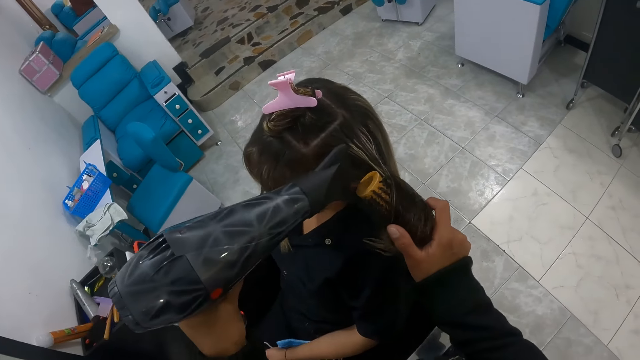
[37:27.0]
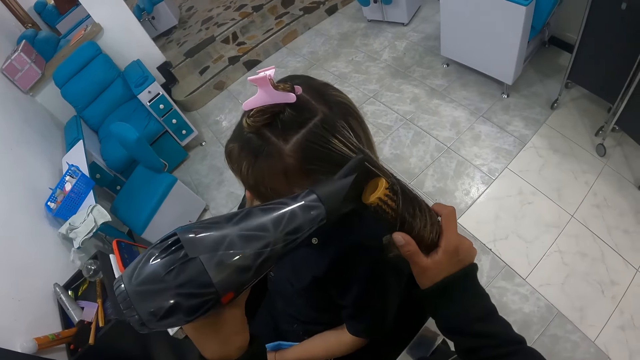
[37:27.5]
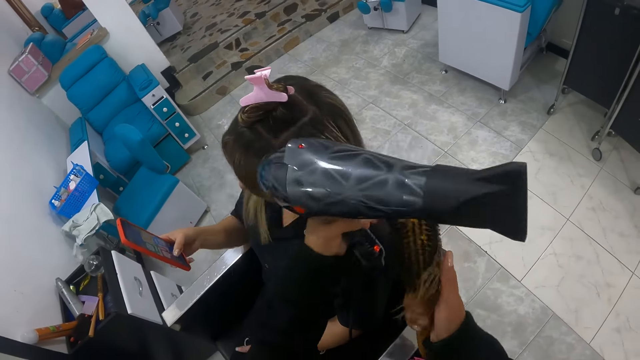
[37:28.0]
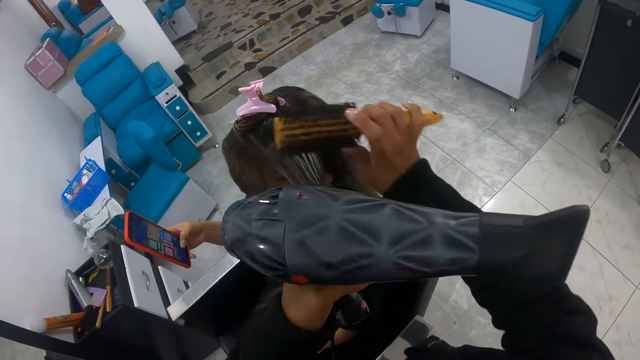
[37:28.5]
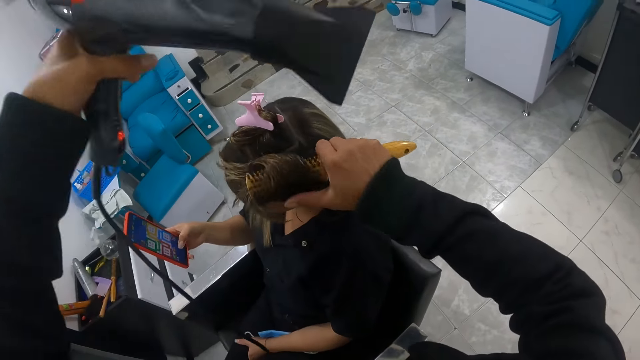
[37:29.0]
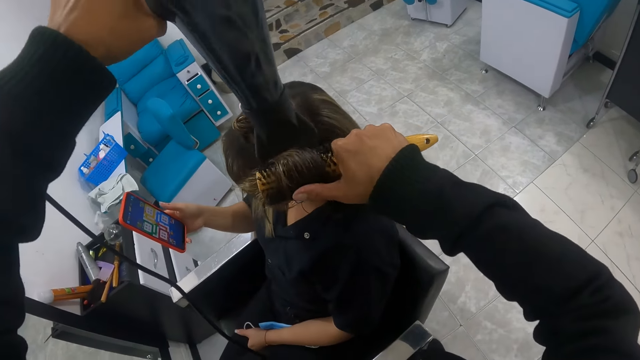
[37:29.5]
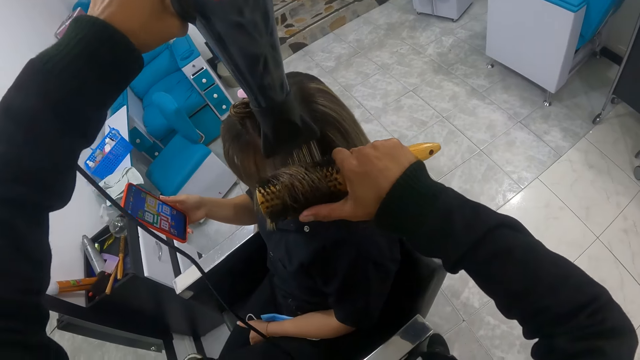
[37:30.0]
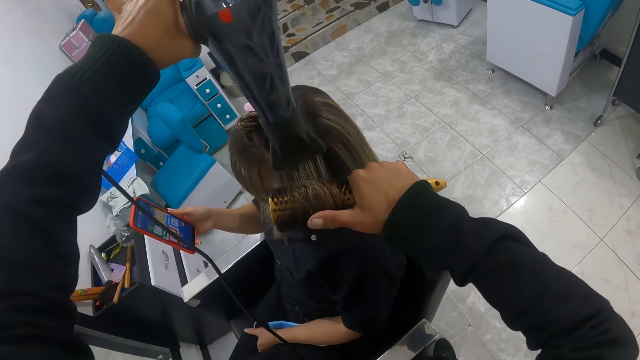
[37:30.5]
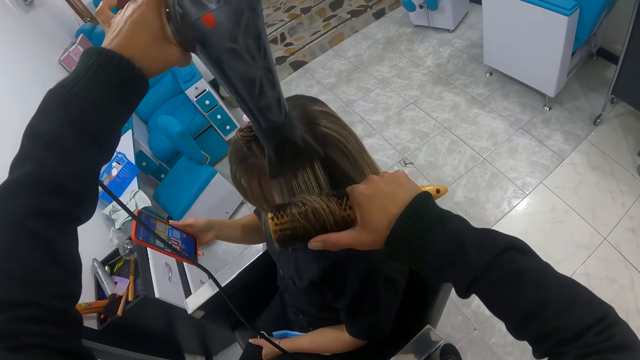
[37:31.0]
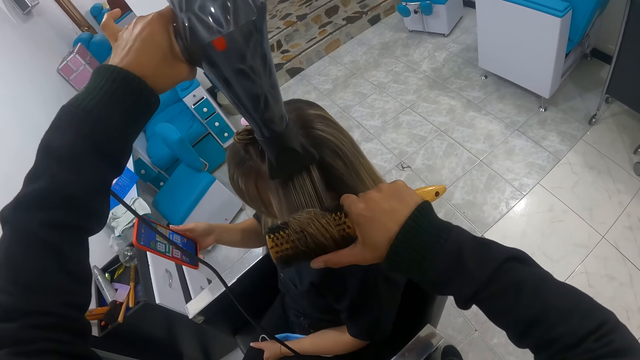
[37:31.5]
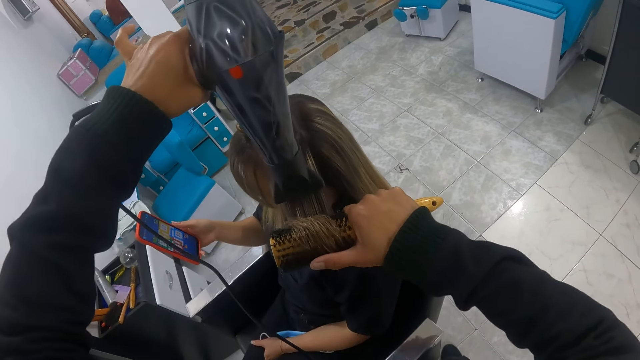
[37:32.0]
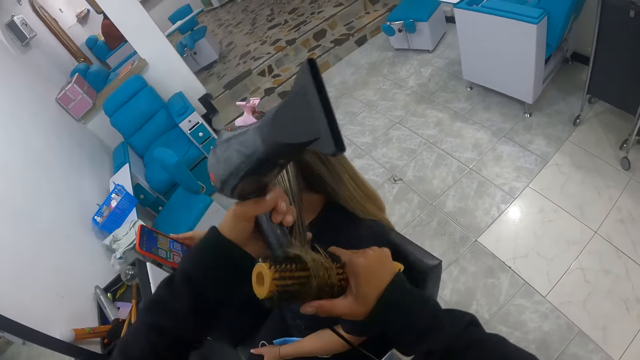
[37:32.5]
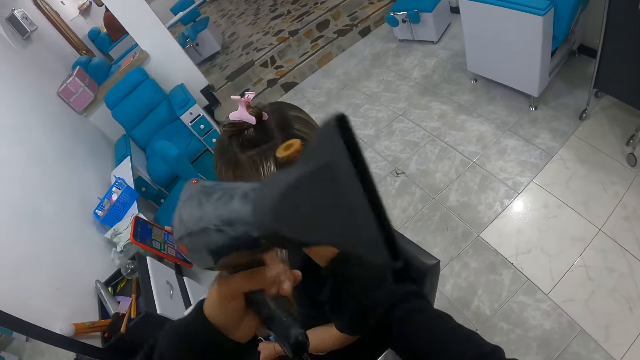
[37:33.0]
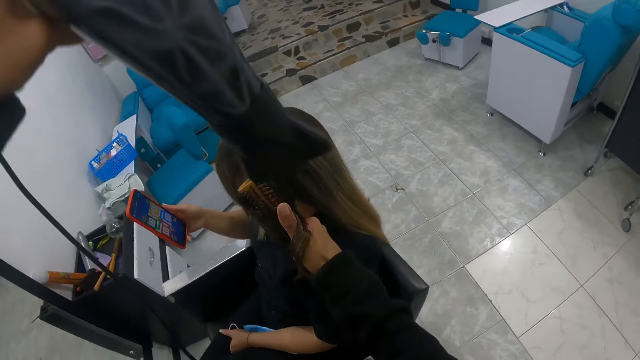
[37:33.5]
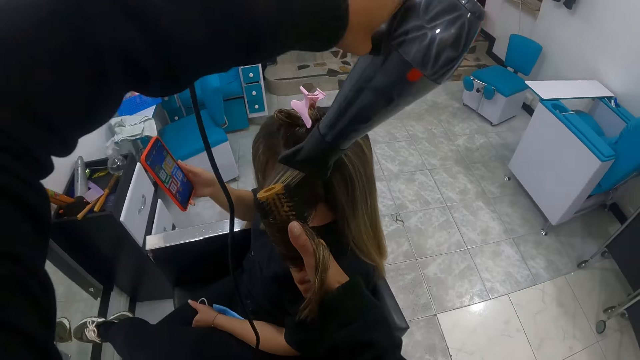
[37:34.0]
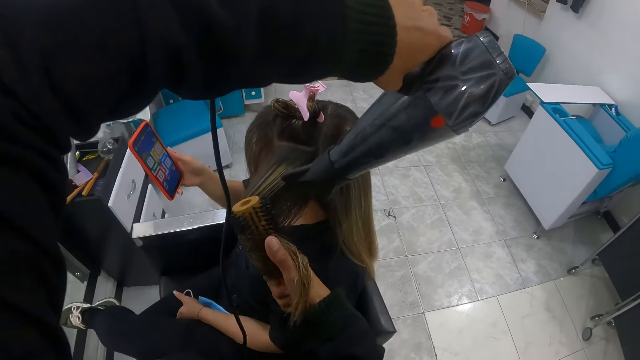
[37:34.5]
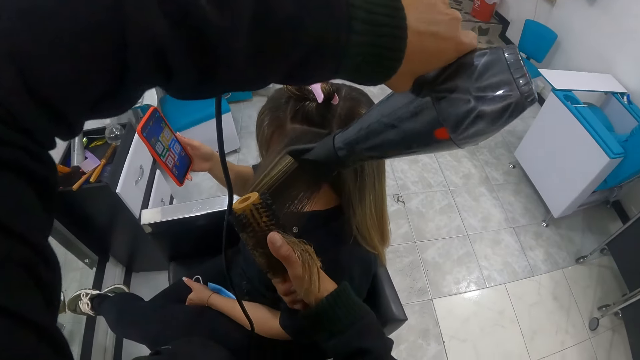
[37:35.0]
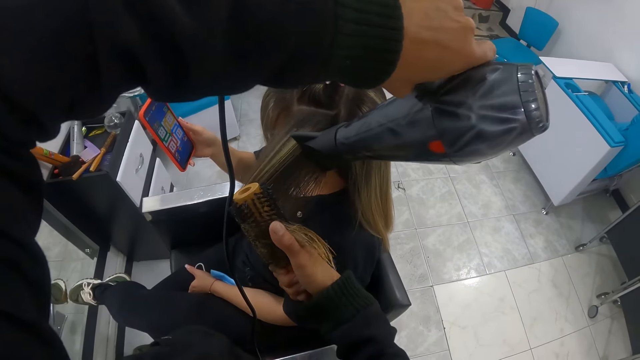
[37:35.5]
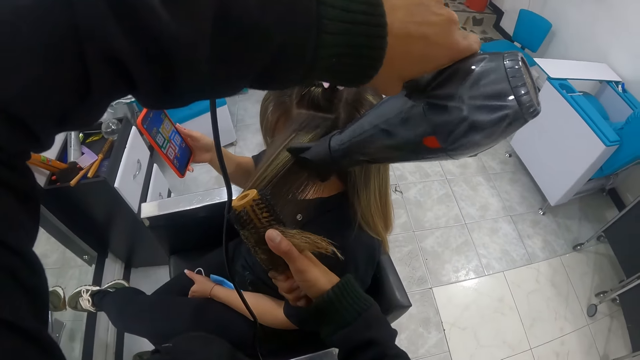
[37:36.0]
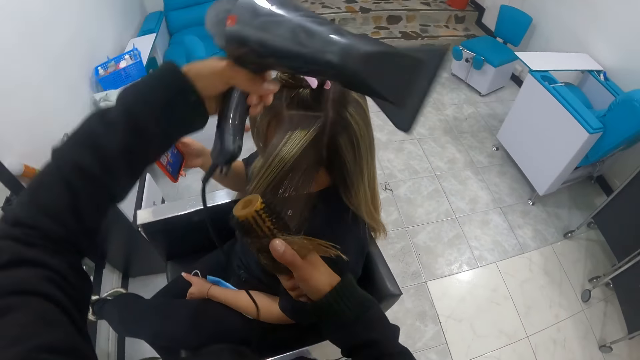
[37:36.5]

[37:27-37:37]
The camera wearer twists hair around the straightener in her right hand. She blows the hair with the blow dry machine. The woman operates the phone with her right hand. The camera wearer removes the blow dry machine from the hair with her left hand. She holds the hair with her left hand. She twists the hair straightener around the hair with her right hand. She blows the hair using the blow dry machine in her left hand. She holds the hair with her left hand. She holds the hair with the hair straightener in her right hand. She blows the hair using the blow dry machine in her left hand.

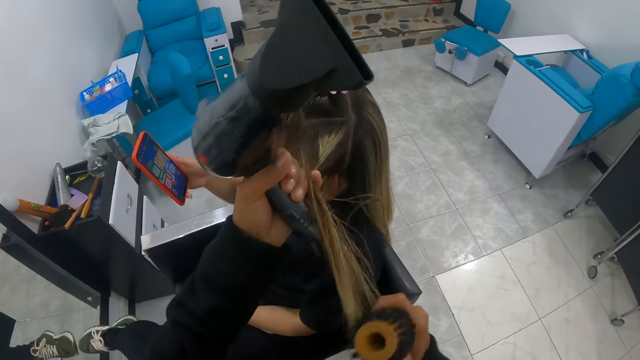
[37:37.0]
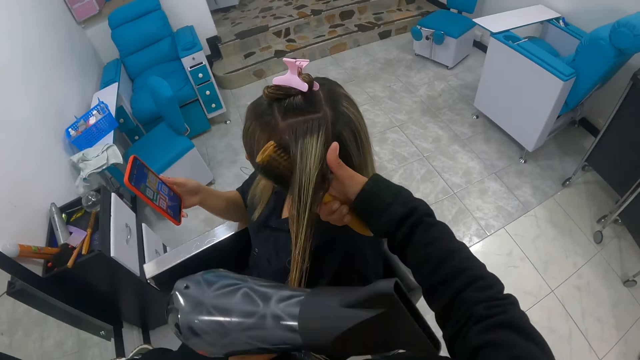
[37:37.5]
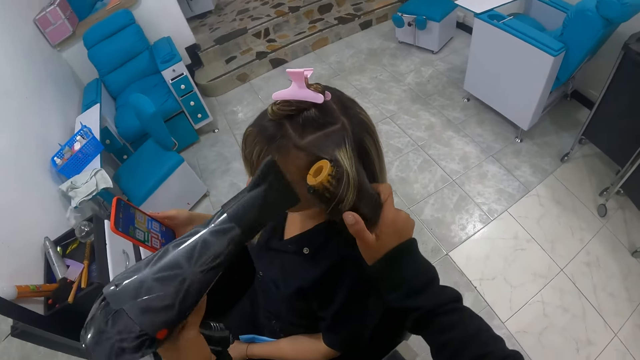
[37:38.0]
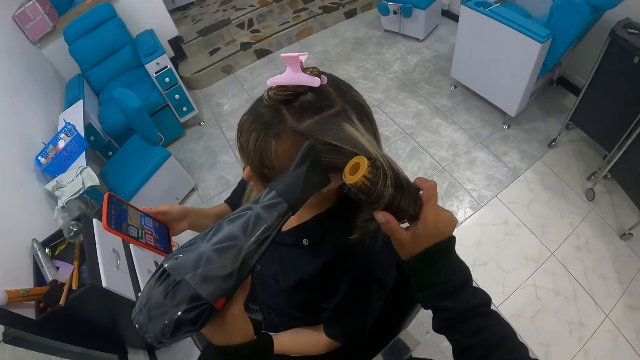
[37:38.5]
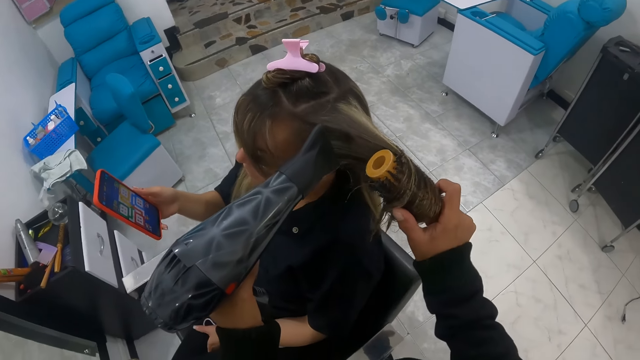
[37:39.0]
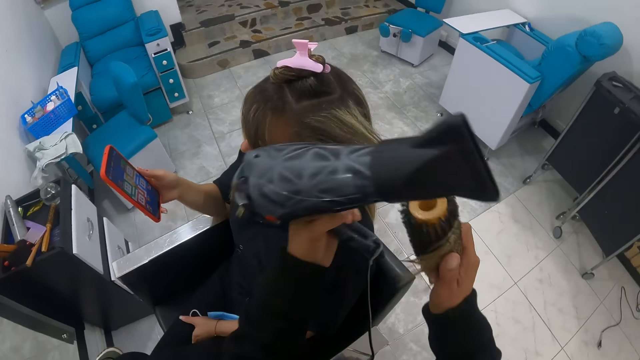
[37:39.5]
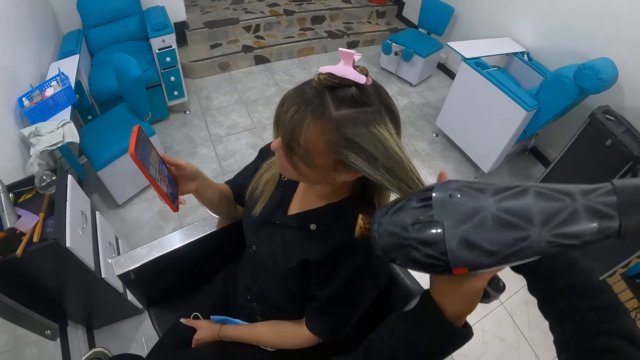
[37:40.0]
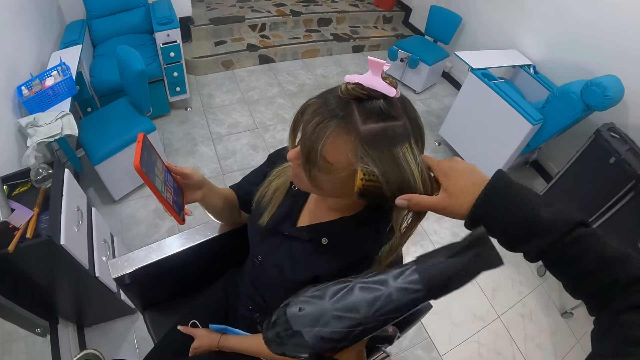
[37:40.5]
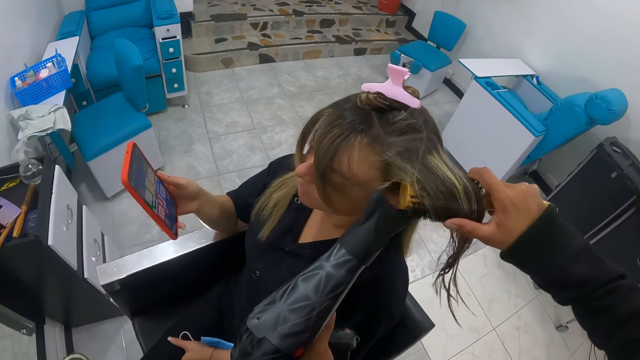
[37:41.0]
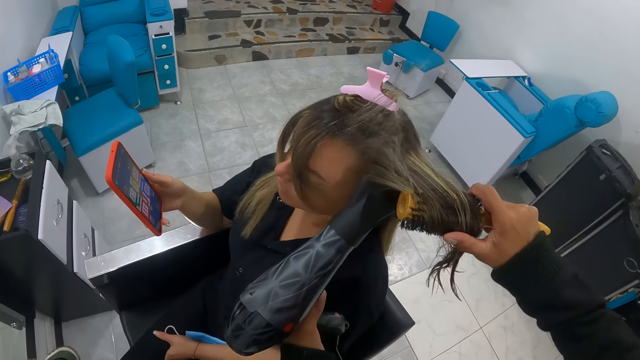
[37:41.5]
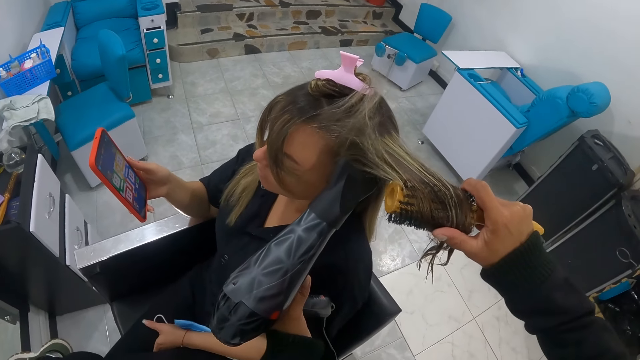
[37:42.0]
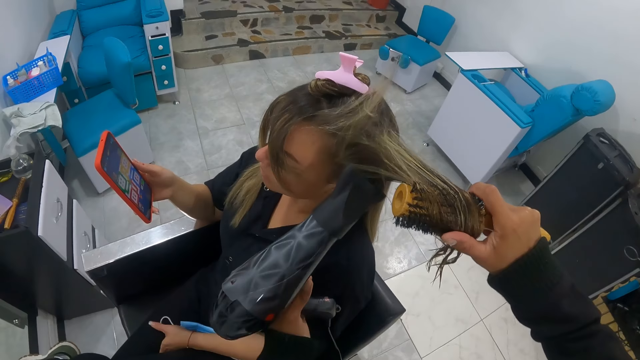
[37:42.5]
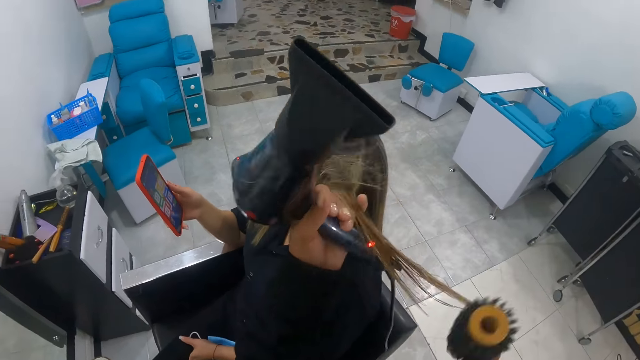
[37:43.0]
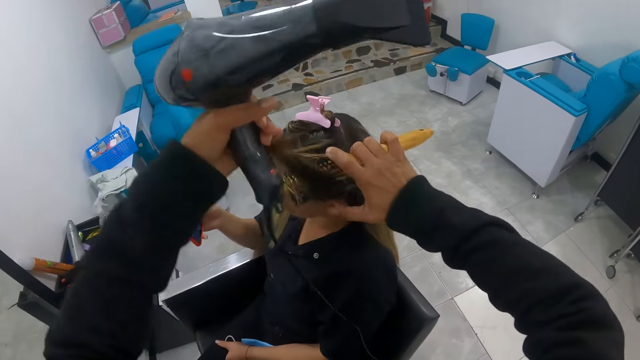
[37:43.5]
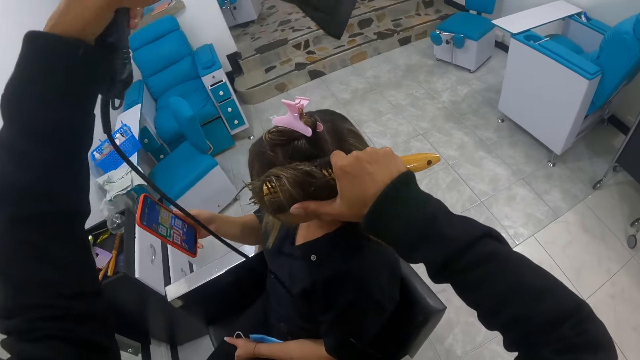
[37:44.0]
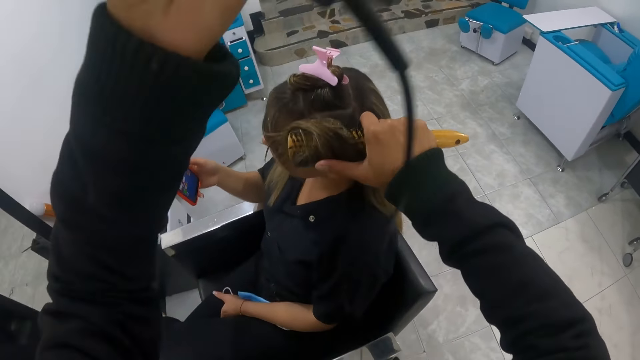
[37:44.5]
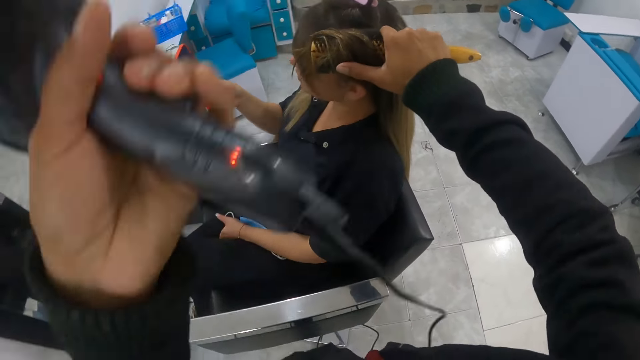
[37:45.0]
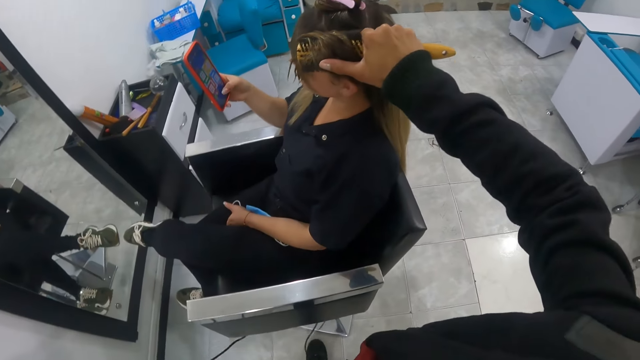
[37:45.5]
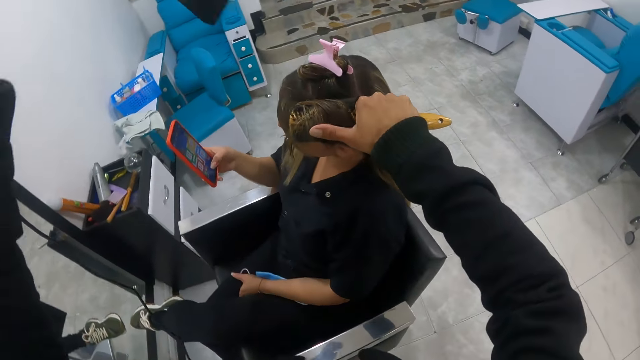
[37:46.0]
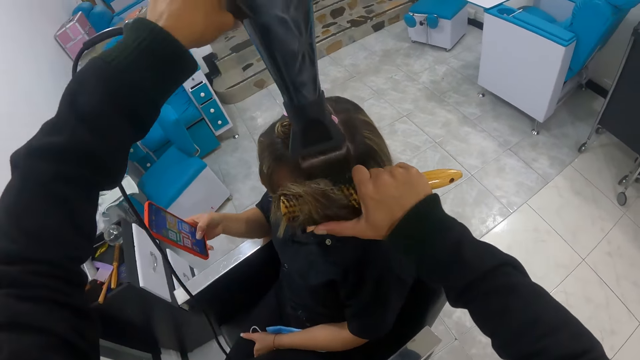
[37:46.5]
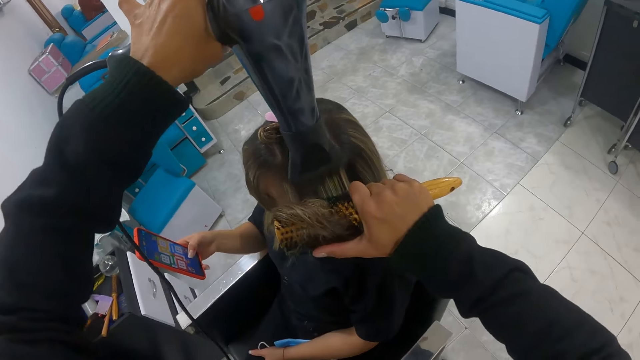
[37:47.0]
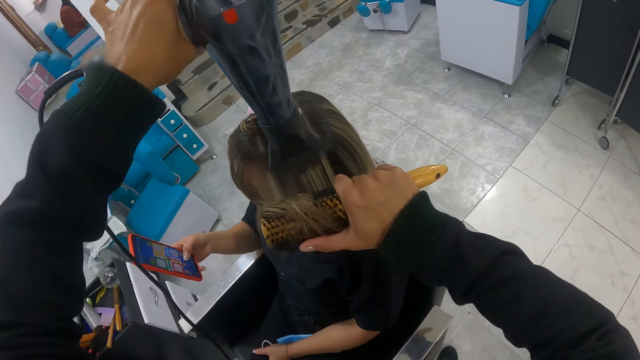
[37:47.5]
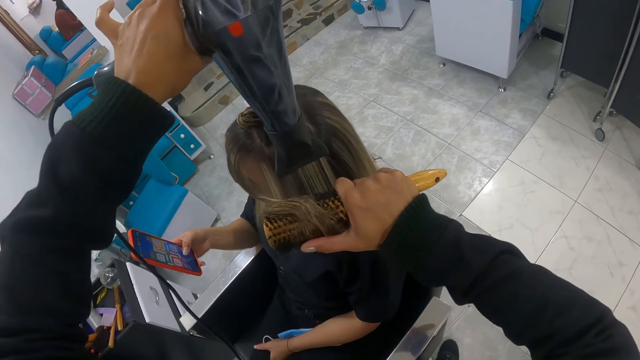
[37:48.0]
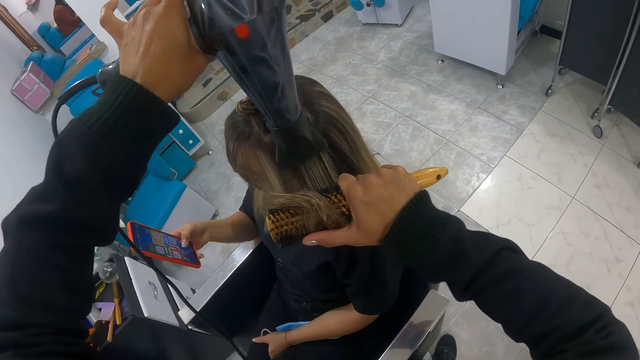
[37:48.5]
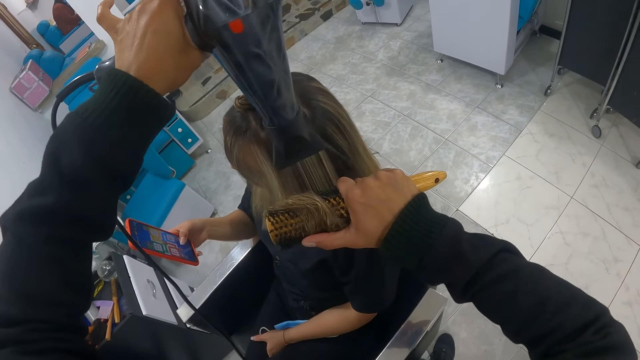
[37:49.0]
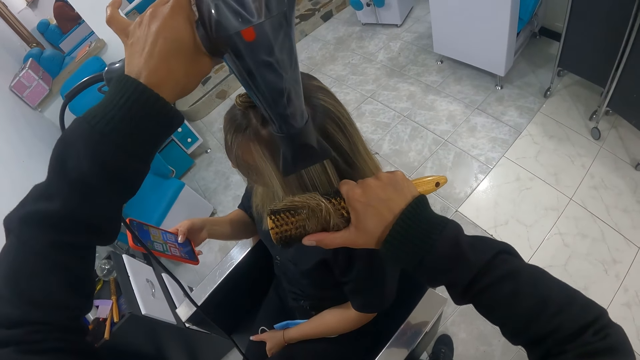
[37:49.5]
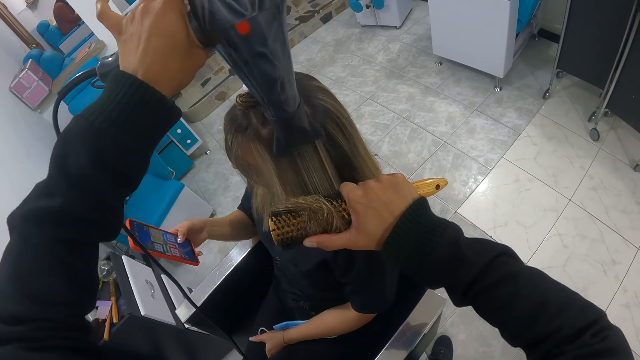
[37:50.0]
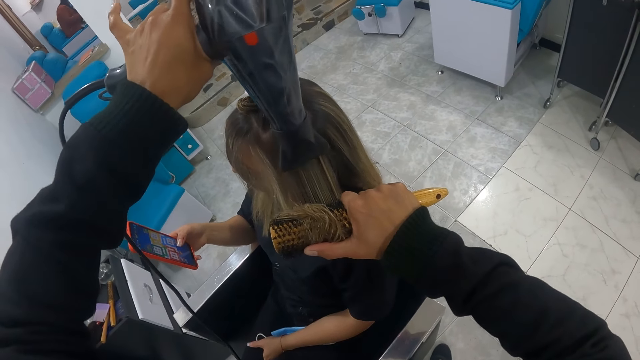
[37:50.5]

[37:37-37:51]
The camera wearer removes the blow dry machine from the hair with her left hand. She pulls the hair with her left hand. She twists the hair with a hair straightener in her right hand. She blows the hair with the blow dry machine in her left hand. She straightens the hair with her right hand. She blows the hair with the blow dry machine in her left hand. She holds the hair with her left hand. She holds the hair with the hair straightener in her hand. She removes the blow dry machine from the hair with her left hand. She blows the hair with the blow dry machine in her left hand.
